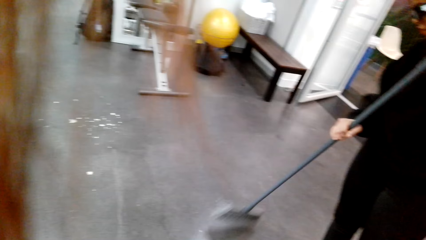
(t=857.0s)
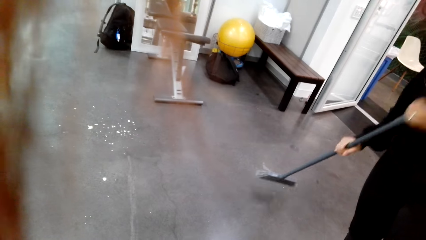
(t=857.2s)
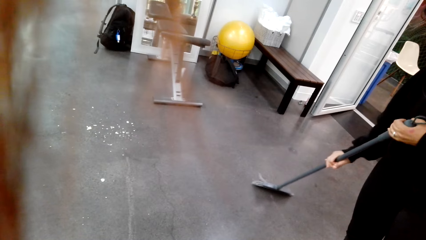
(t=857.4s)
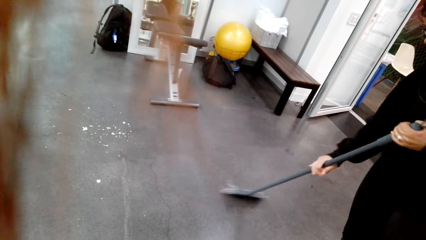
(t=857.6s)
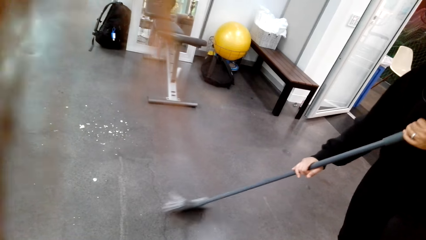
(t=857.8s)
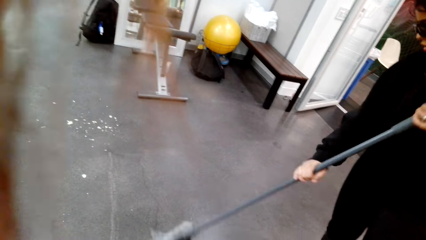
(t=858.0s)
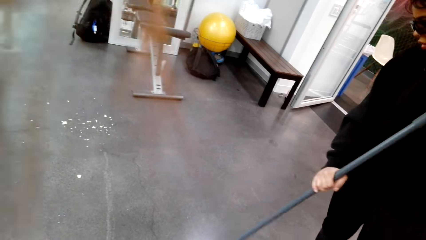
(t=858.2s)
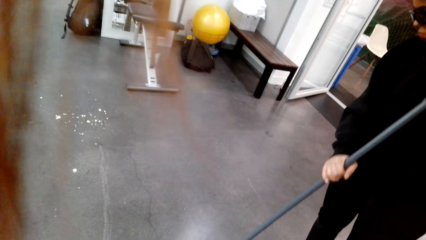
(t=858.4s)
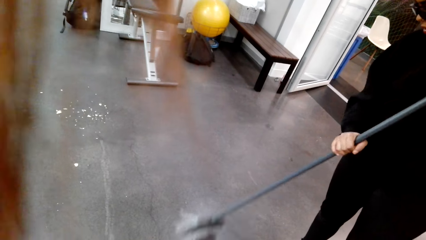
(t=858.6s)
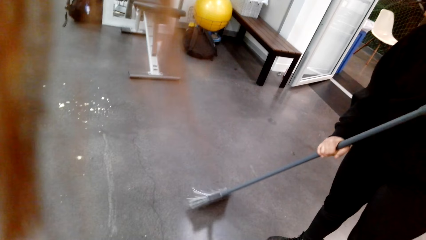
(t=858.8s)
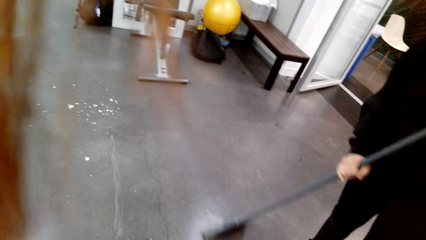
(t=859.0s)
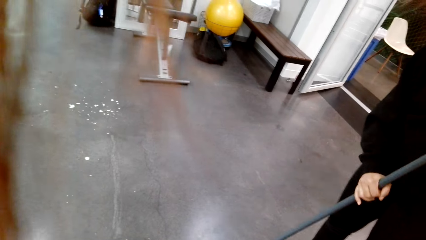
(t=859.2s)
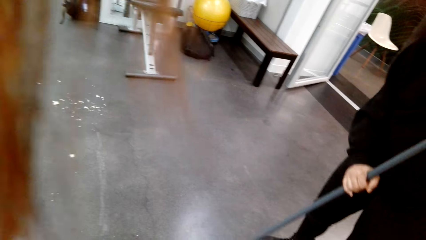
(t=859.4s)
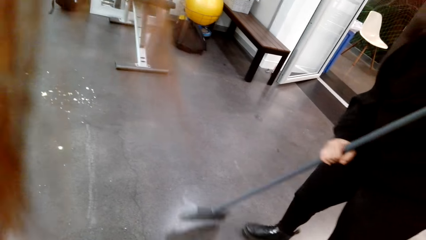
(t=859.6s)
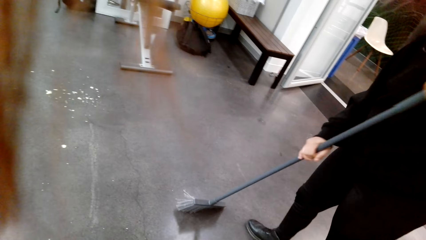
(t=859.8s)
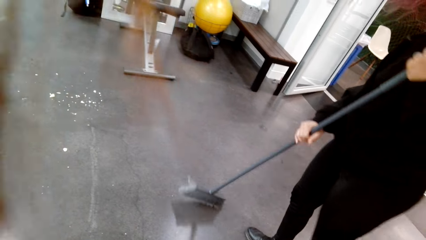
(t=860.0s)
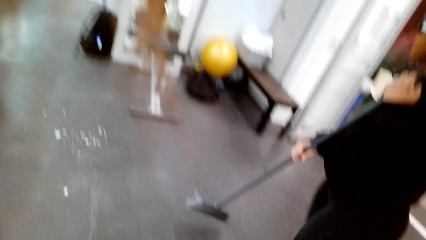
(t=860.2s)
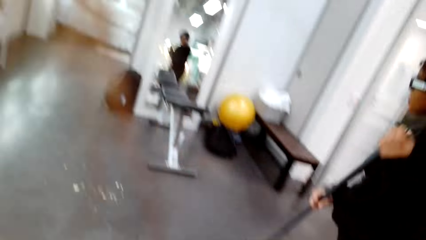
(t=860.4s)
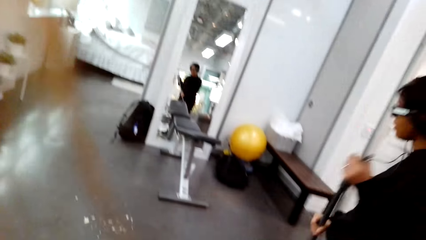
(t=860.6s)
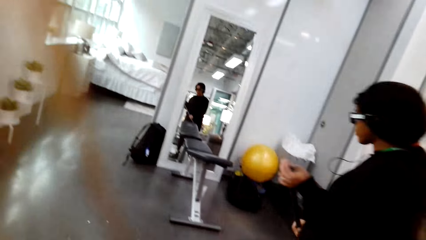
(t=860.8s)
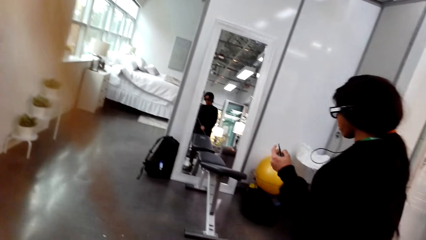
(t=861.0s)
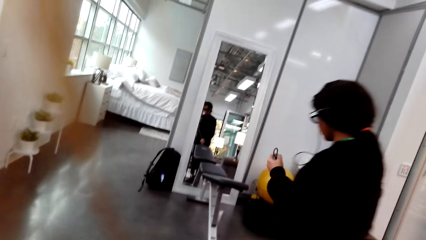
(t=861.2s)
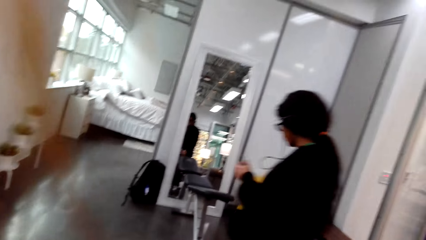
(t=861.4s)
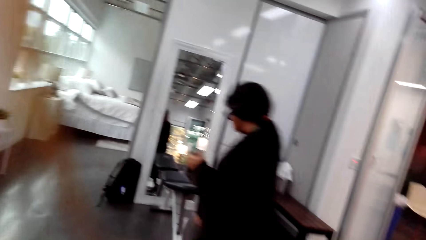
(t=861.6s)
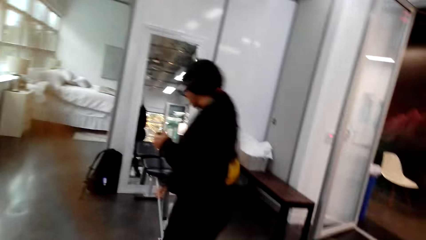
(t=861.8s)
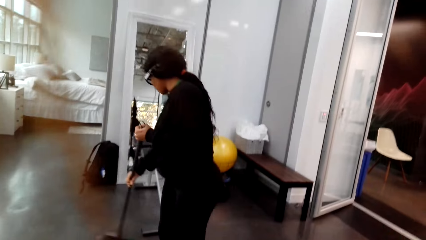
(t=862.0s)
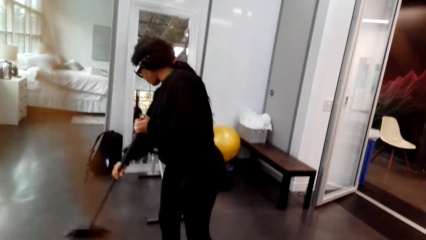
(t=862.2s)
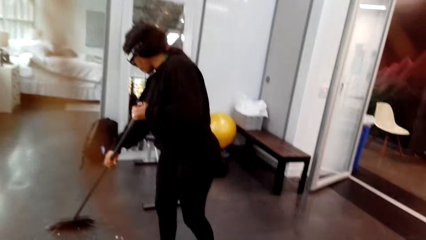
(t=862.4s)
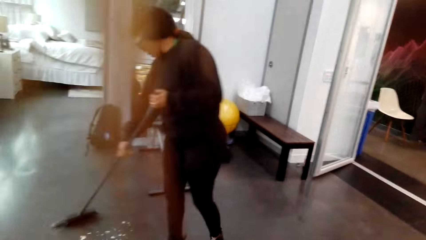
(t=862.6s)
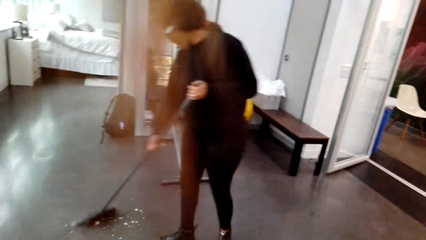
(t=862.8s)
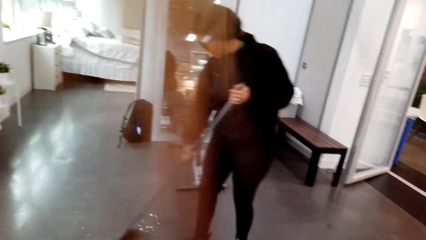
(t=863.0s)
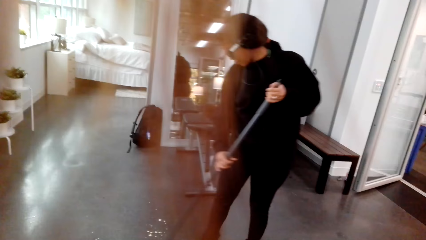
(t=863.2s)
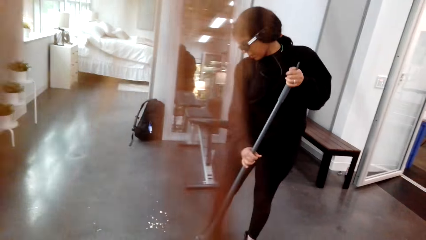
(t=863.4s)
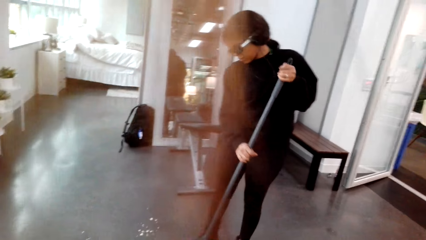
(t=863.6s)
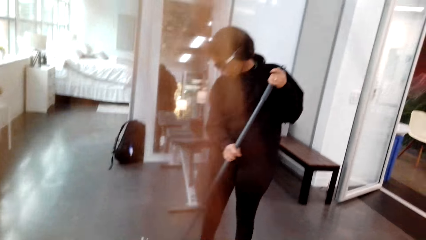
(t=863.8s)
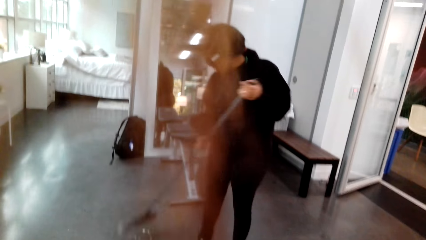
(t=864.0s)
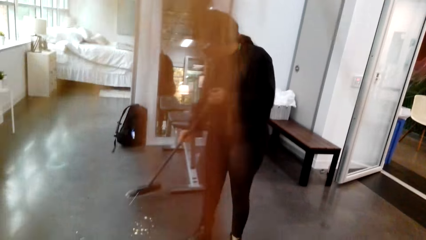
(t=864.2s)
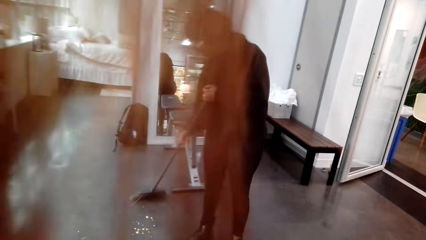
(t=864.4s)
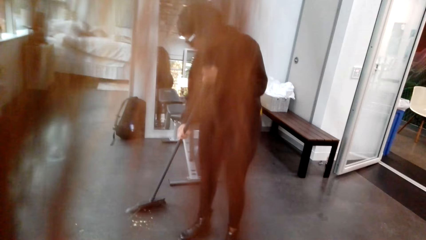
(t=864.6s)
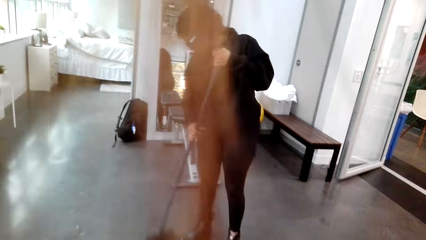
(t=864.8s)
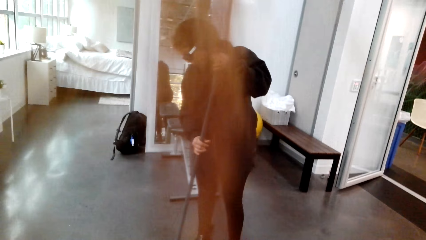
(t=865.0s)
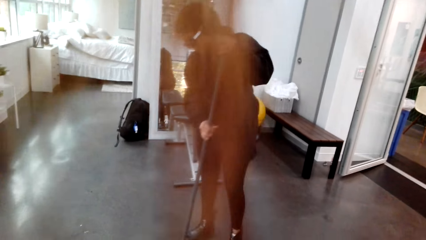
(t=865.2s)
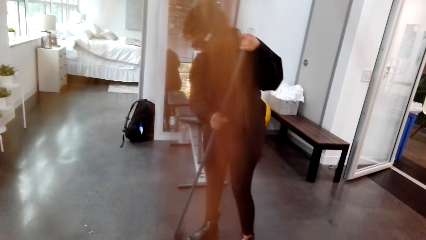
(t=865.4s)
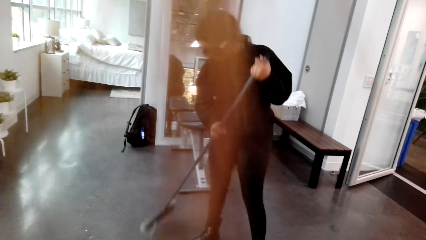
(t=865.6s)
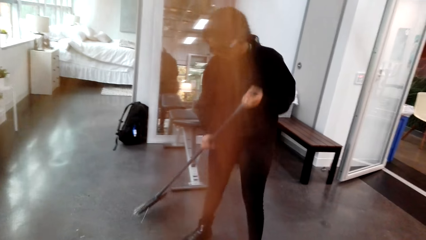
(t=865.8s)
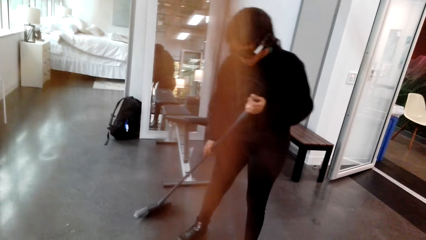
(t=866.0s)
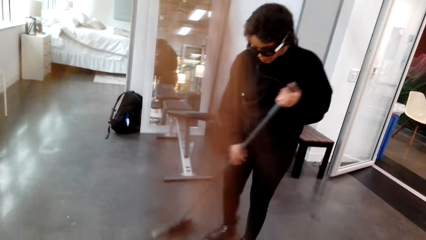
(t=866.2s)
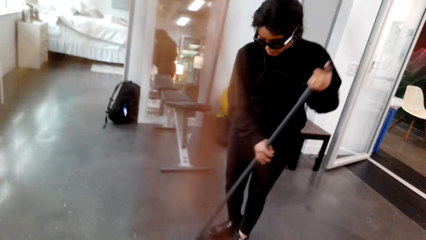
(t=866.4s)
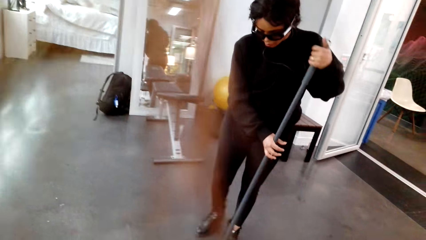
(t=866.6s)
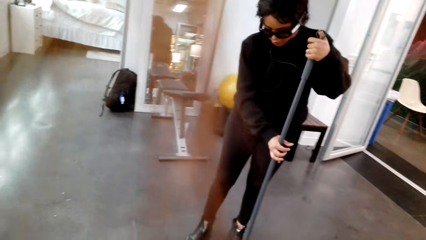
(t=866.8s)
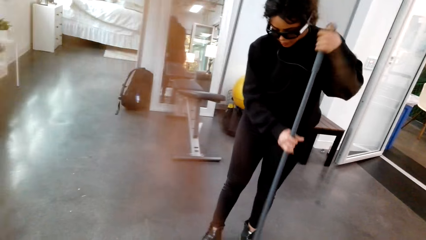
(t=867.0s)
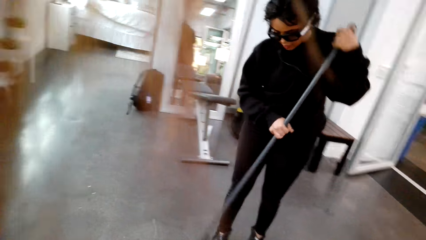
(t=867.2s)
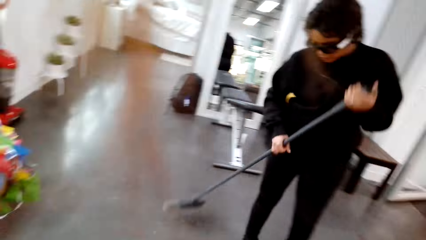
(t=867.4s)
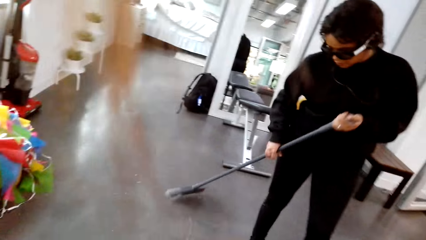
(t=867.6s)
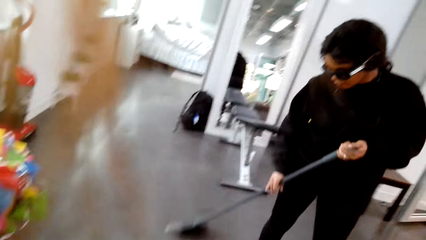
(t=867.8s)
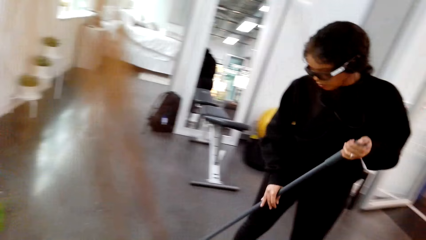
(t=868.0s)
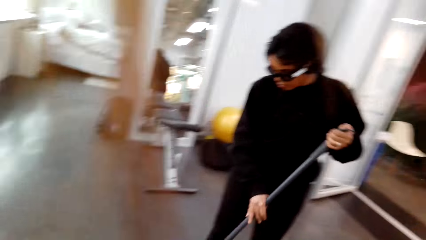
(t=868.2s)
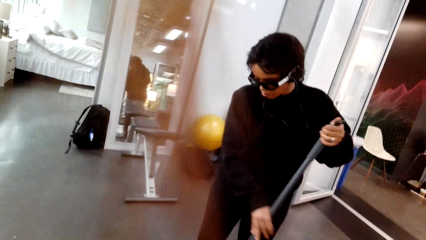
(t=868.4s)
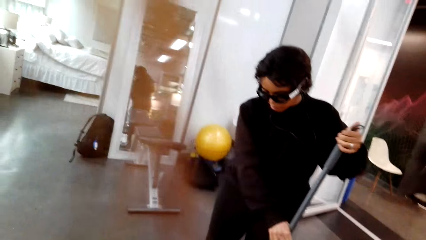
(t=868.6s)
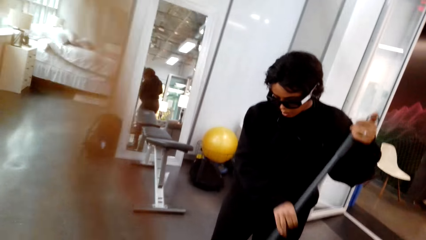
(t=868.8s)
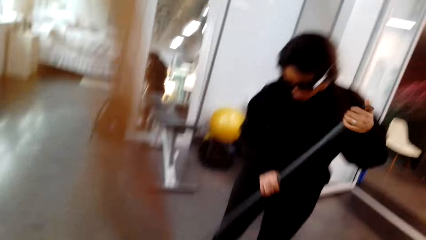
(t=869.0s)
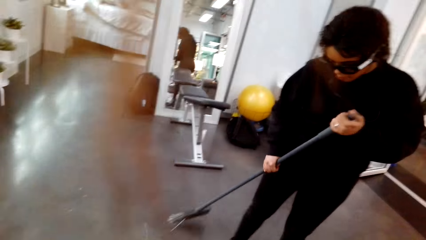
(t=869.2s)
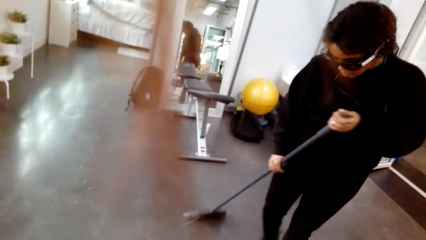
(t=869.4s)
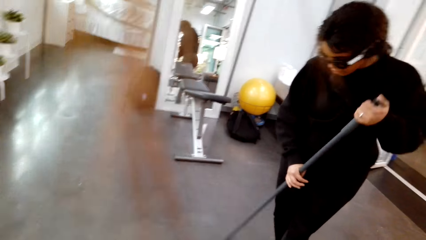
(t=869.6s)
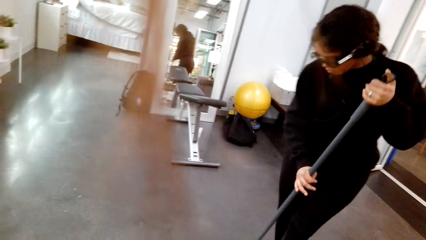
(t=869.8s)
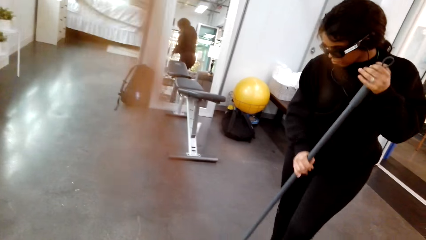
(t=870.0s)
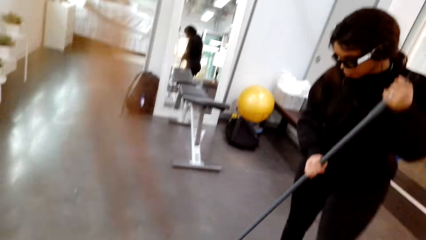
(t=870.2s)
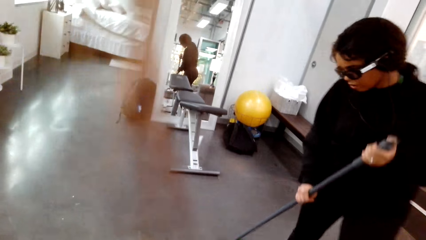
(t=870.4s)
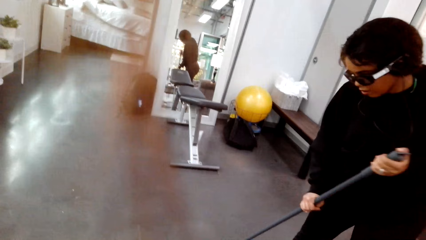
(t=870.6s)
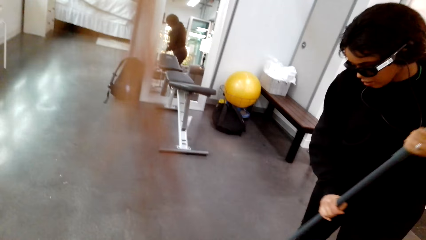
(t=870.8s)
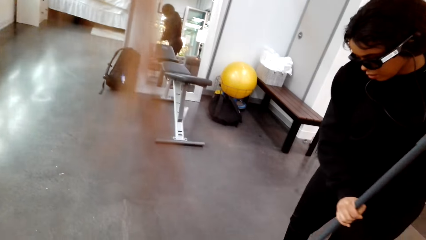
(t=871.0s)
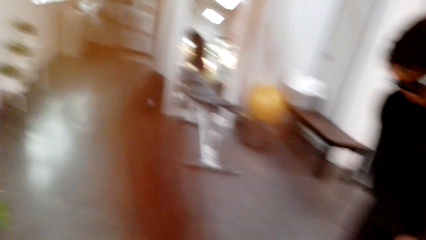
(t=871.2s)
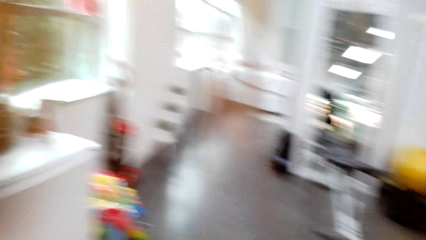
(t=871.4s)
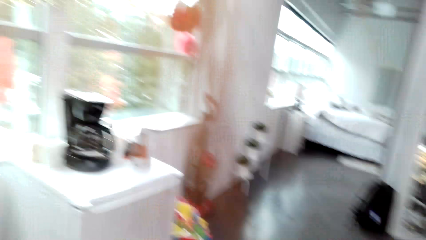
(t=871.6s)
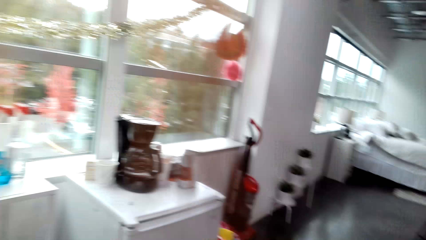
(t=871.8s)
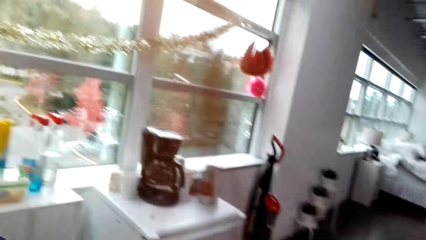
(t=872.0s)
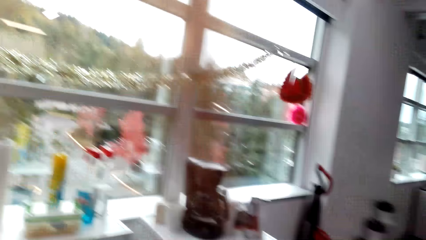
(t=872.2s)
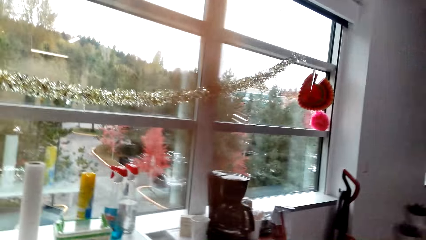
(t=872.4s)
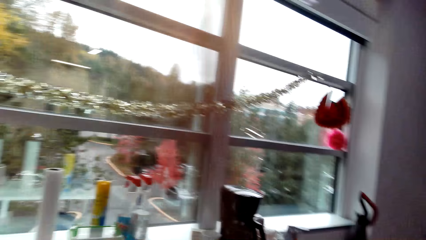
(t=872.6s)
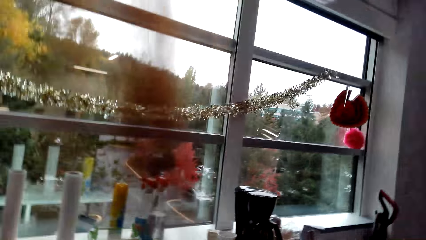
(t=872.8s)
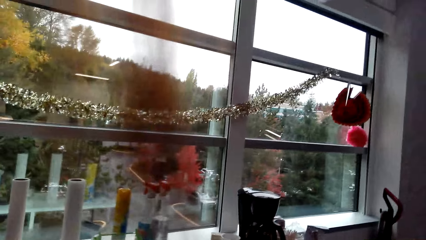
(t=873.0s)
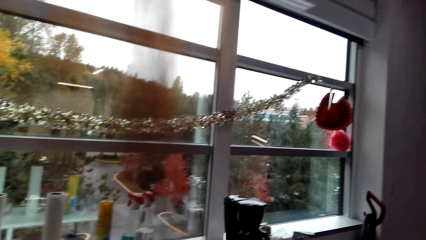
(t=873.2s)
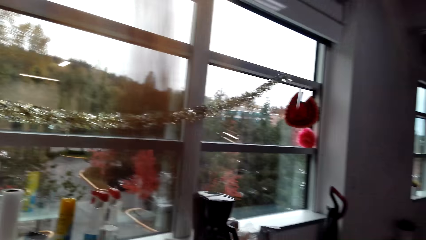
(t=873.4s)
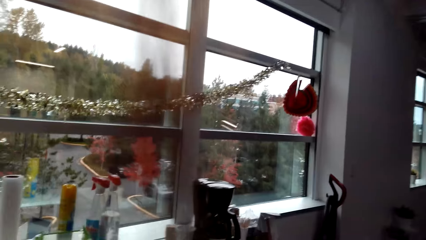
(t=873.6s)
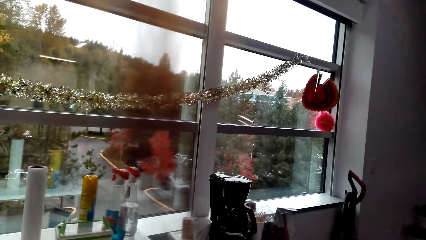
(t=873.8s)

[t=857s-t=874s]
The camera wearer looks around a room. A lady sweeps the floor. The camera wearer looks around the room.
